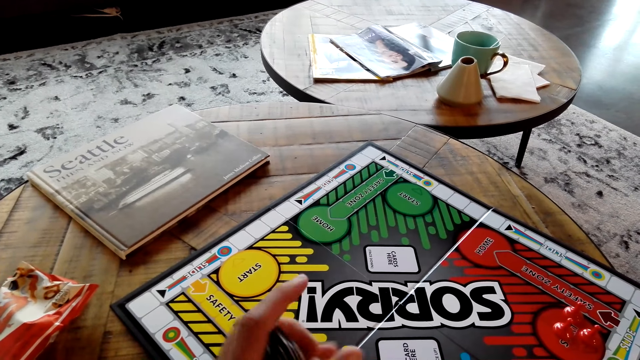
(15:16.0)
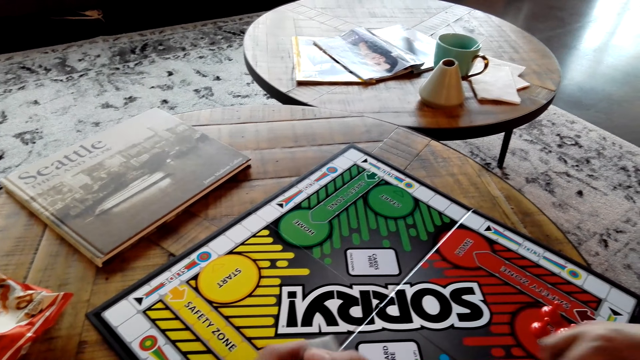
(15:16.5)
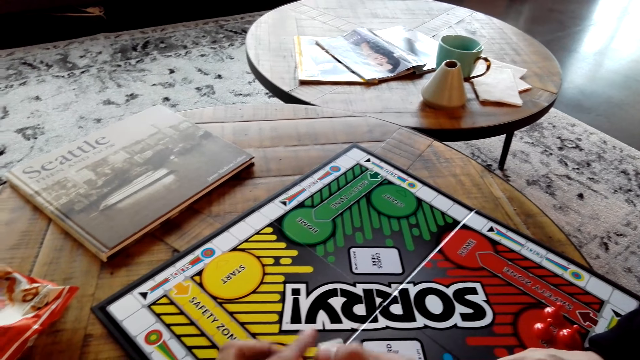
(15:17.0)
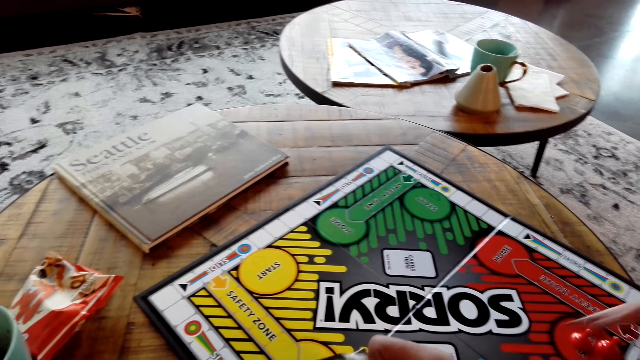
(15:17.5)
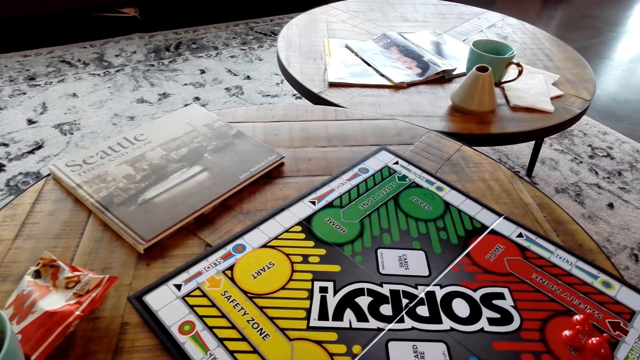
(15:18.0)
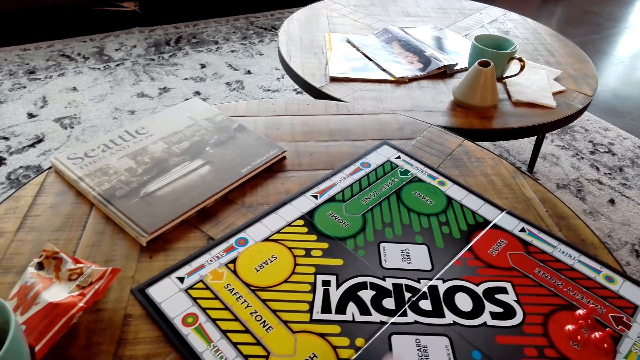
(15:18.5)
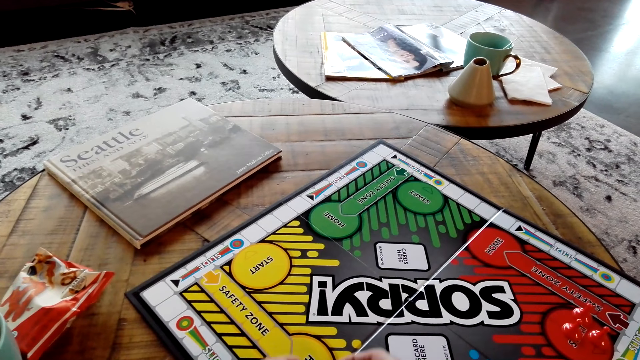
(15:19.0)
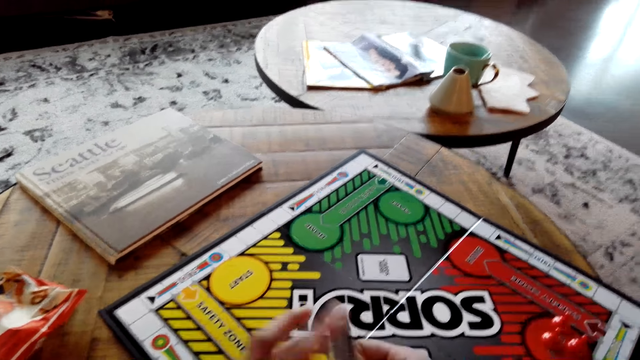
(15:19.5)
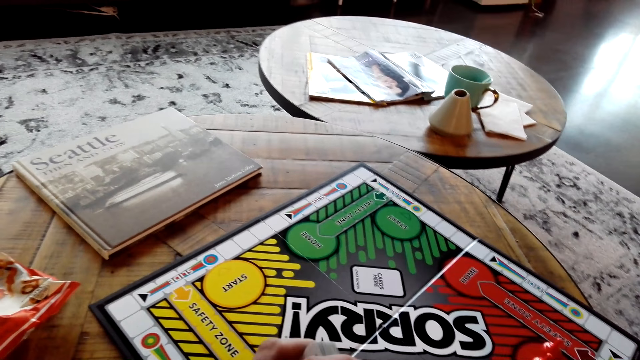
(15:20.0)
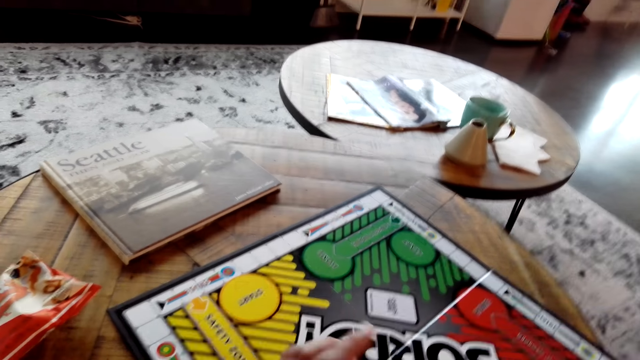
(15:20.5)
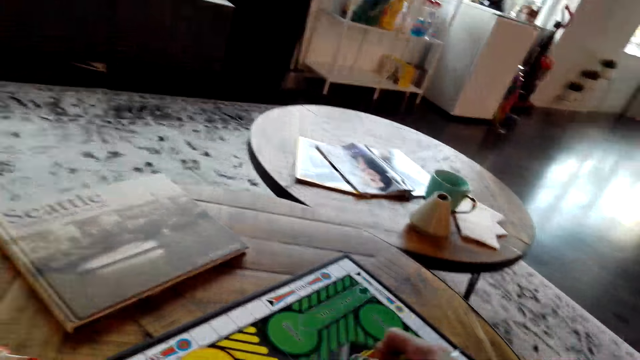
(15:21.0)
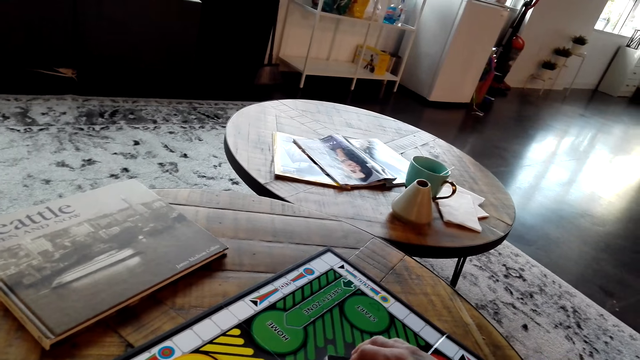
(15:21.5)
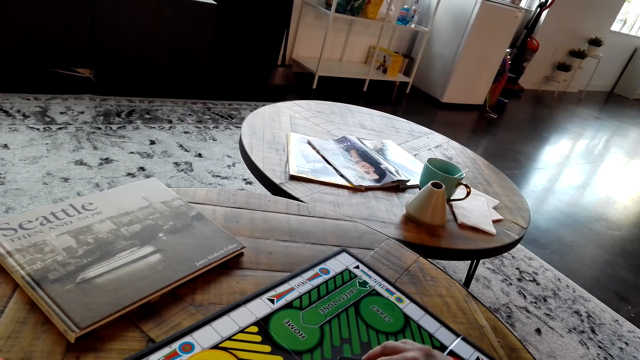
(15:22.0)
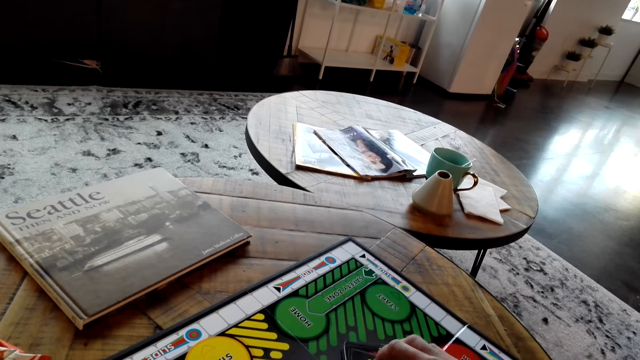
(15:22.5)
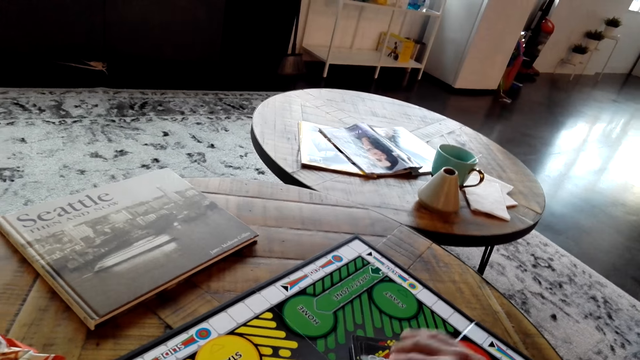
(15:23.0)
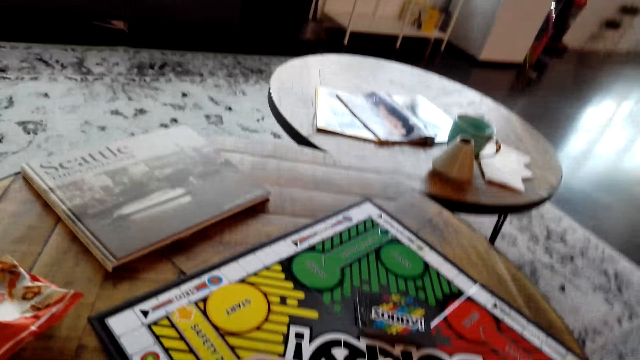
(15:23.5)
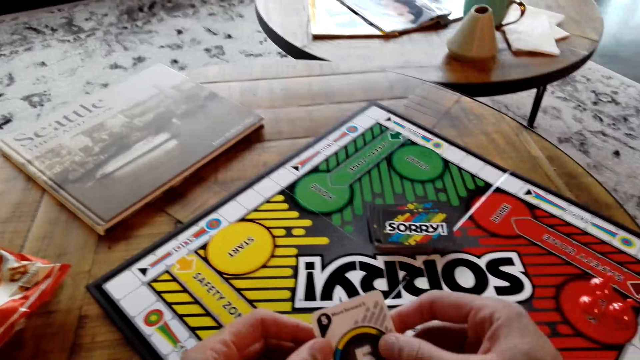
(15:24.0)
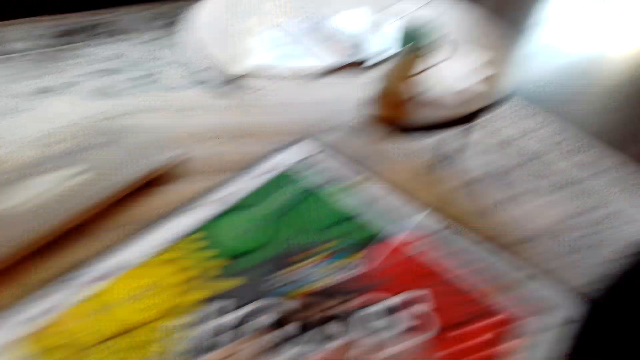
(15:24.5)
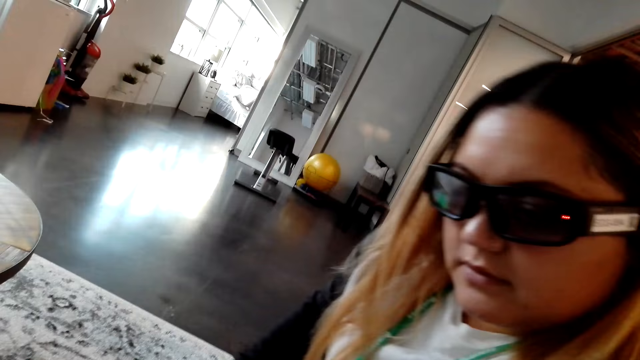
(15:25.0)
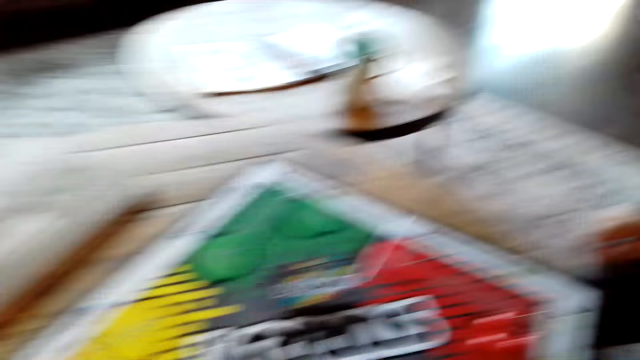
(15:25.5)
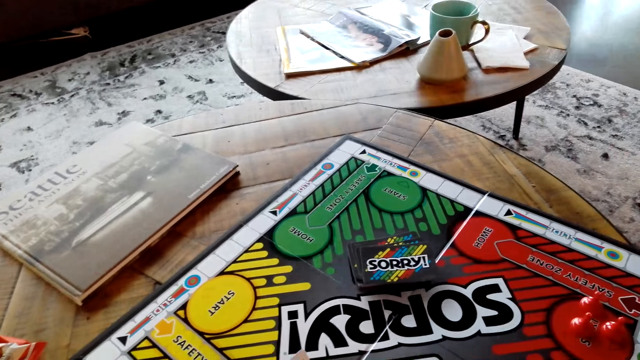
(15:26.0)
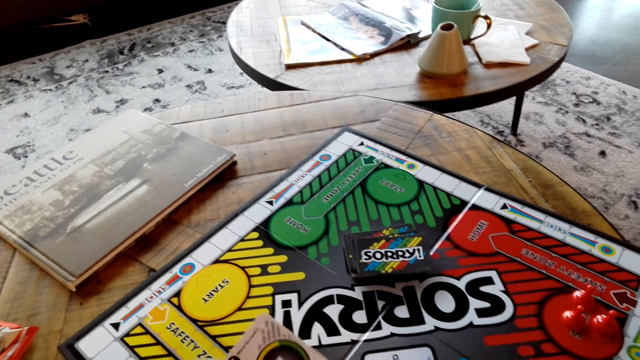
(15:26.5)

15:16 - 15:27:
The camera wearer shuffles the card. He holds the board game cards with his right hand.

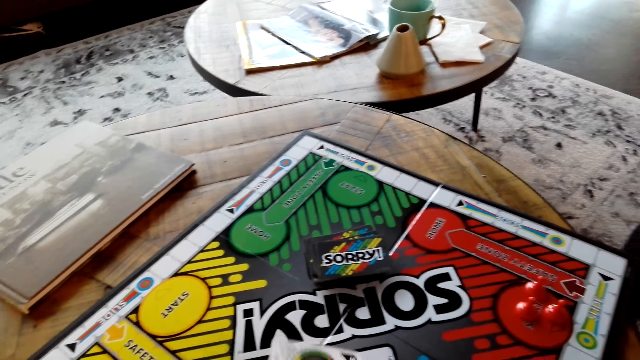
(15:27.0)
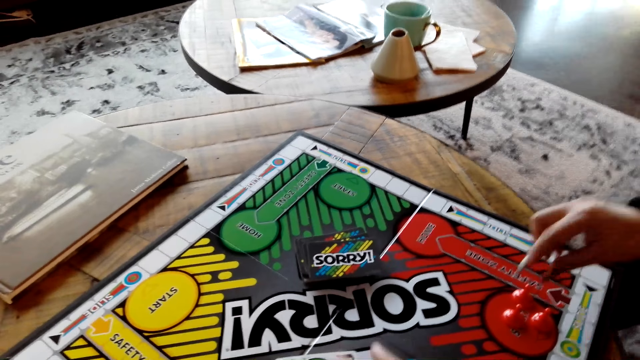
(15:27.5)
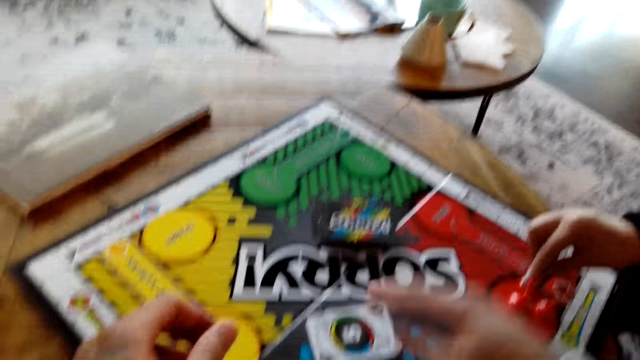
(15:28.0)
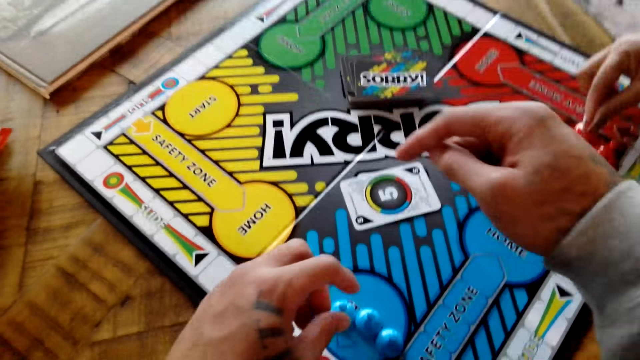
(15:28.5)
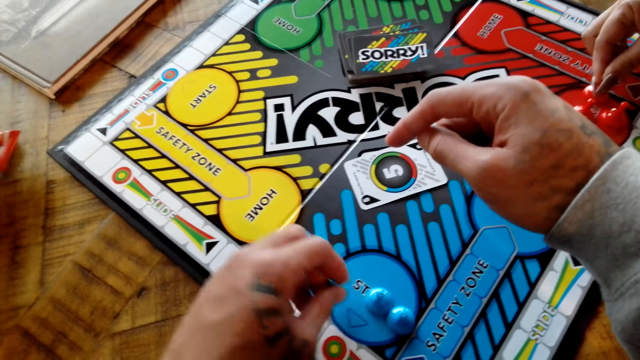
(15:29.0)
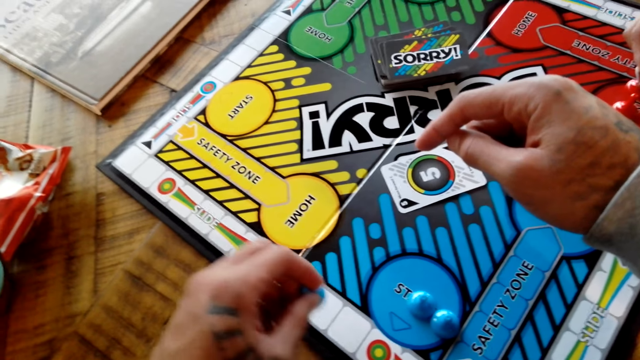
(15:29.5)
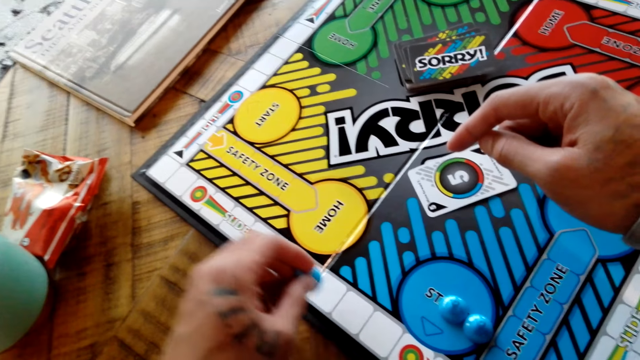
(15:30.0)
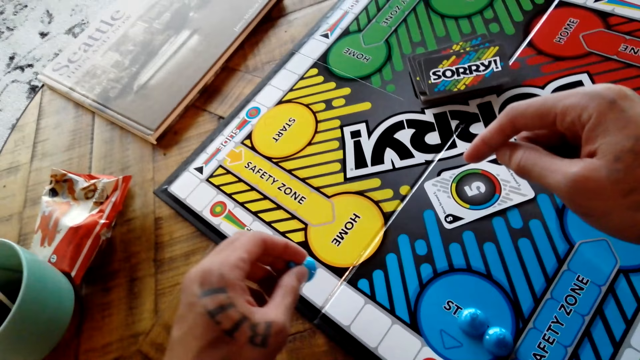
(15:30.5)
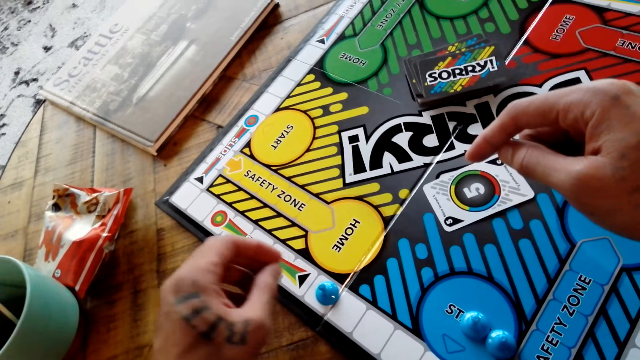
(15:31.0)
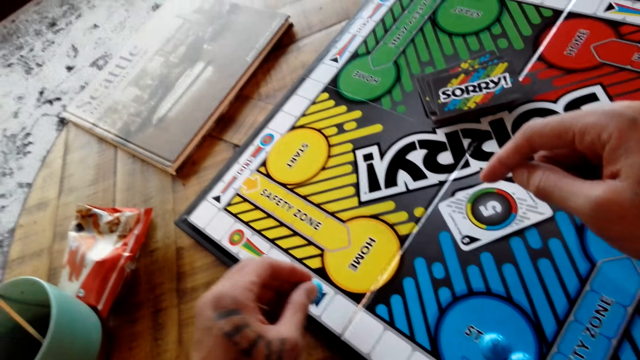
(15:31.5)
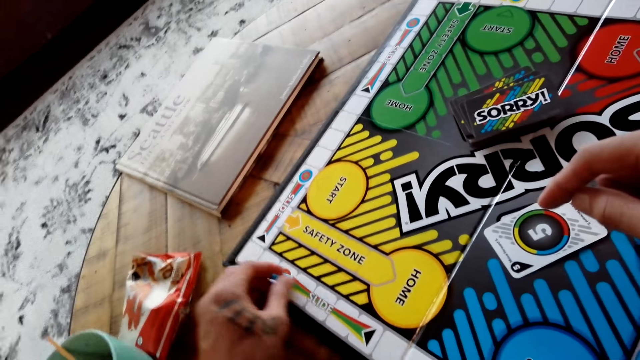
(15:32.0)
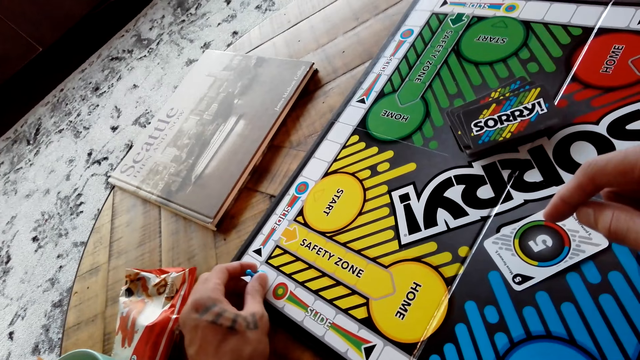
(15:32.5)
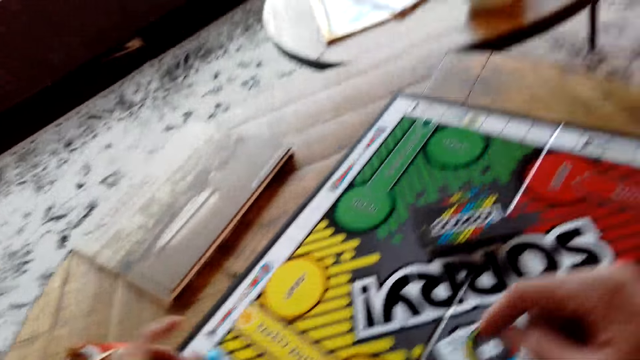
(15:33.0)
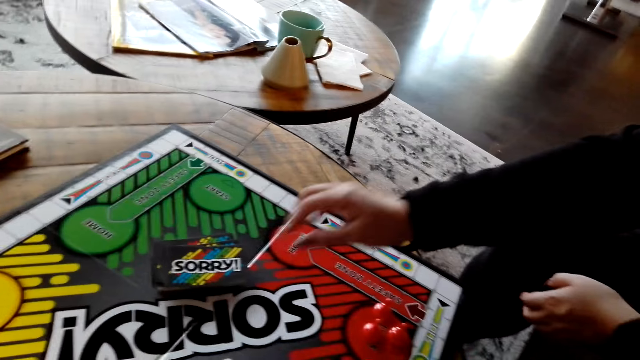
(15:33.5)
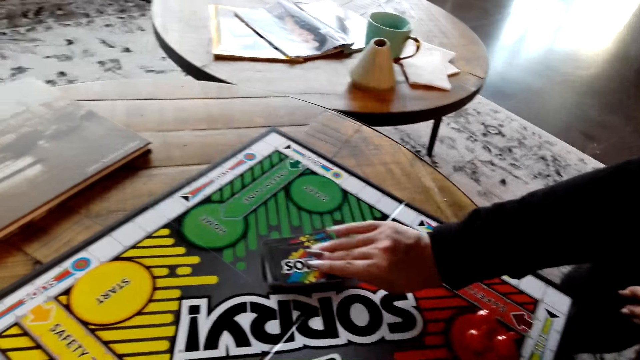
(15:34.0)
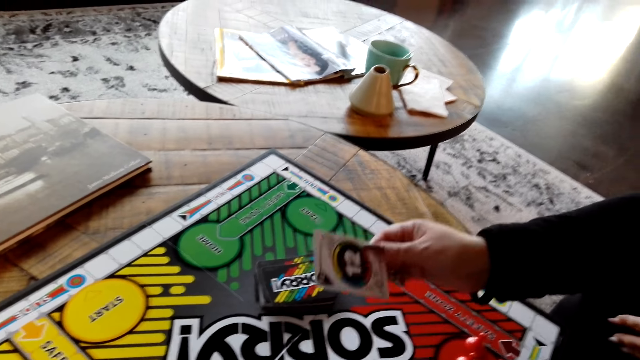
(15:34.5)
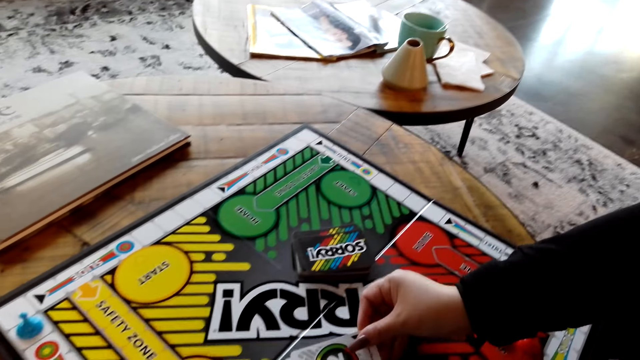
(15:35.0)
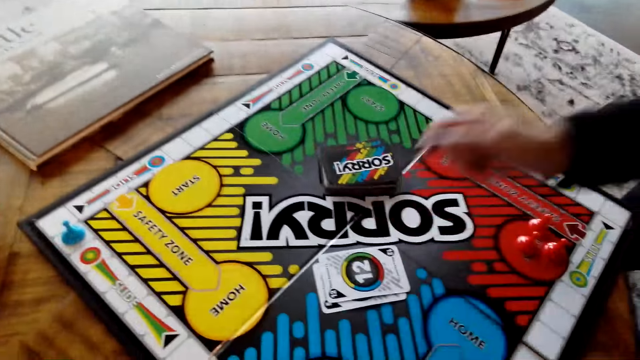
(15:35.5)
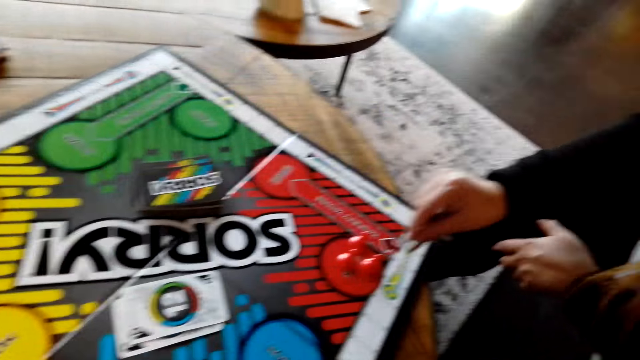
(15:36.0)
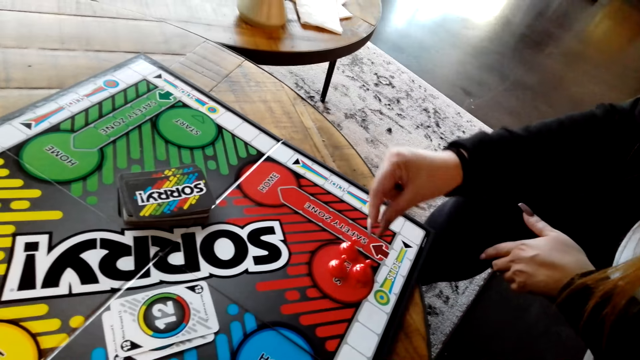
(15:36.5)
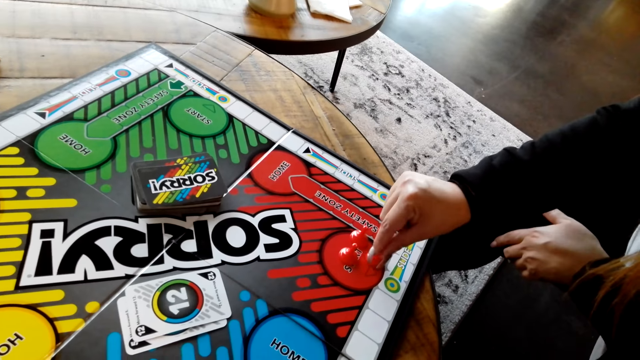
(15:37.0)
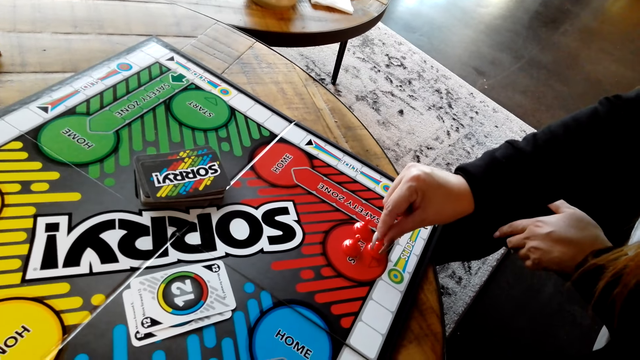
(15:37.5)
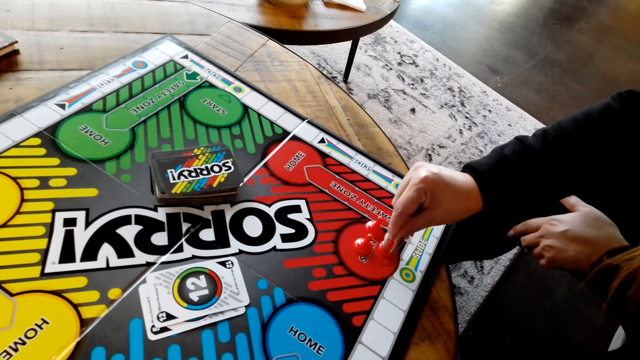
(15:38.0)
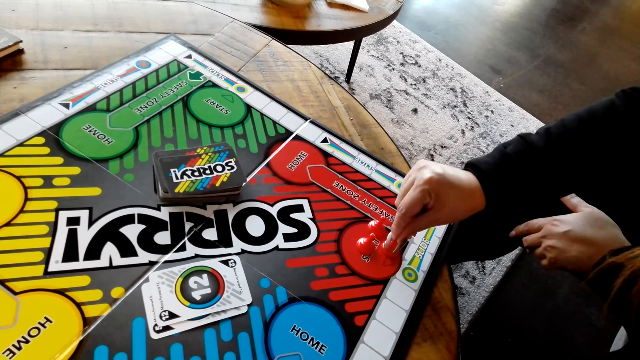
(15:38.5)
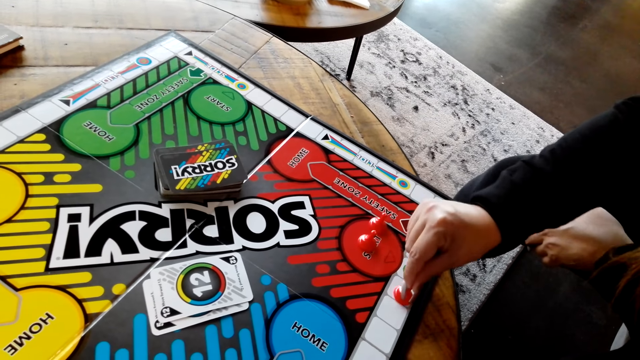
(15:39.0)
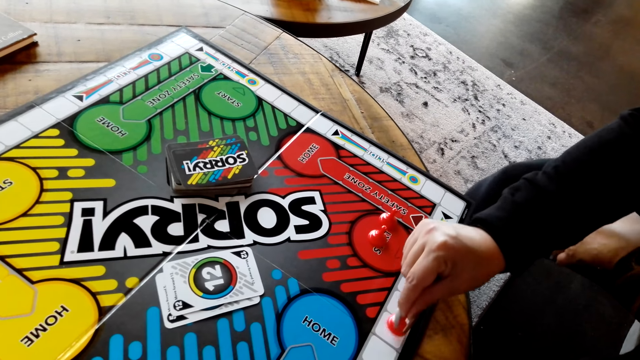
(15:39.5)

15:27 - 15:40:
The camera wearer plays the Sorry game with the lady. They move the board game chips on the table. They put the board game chips on the table. The lady picks a board game card from the table. She puts the board game card on the table. She moves the board game chips on the table.
